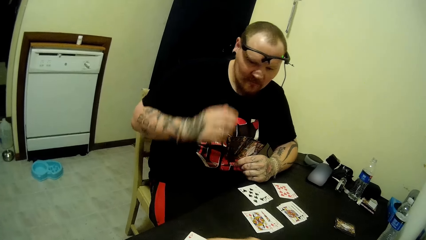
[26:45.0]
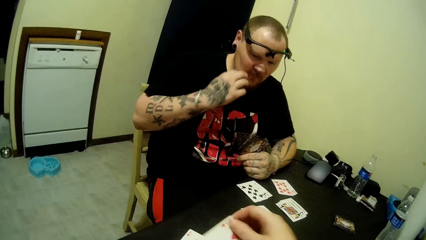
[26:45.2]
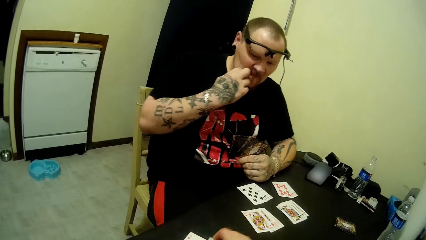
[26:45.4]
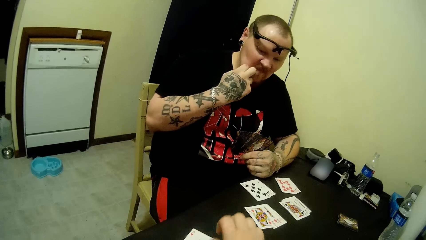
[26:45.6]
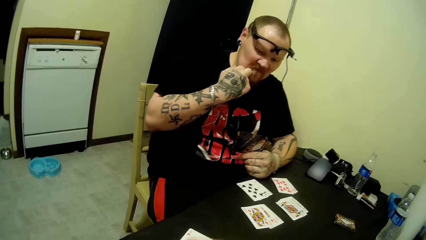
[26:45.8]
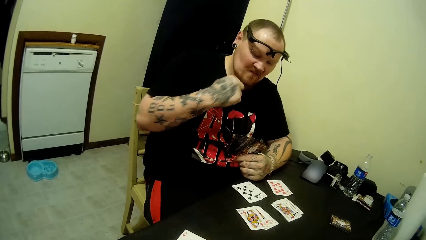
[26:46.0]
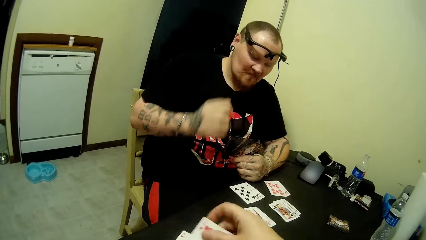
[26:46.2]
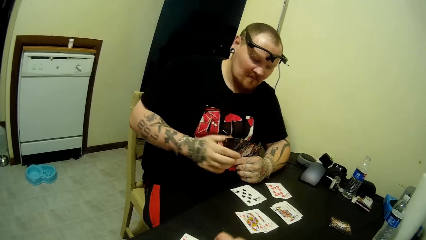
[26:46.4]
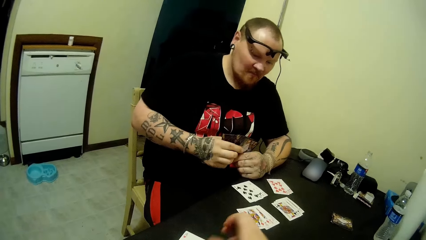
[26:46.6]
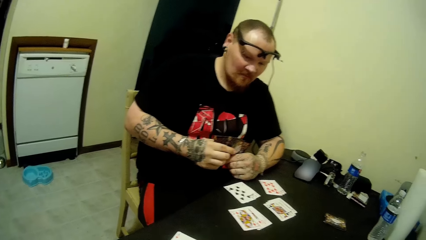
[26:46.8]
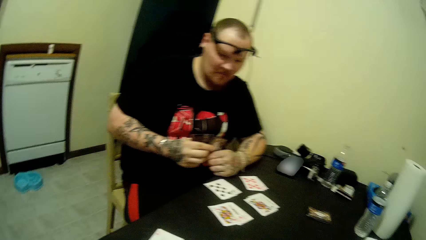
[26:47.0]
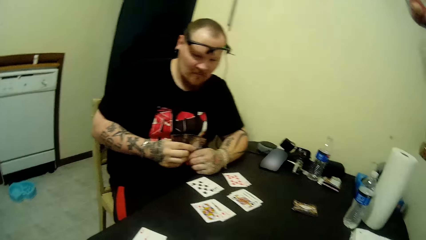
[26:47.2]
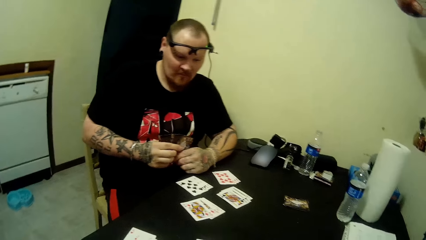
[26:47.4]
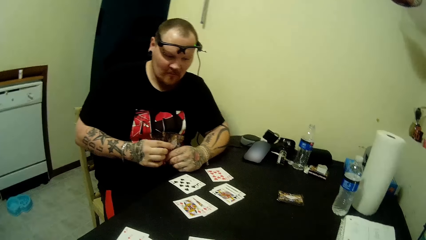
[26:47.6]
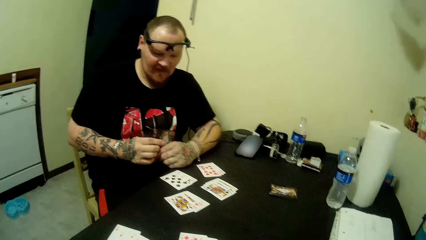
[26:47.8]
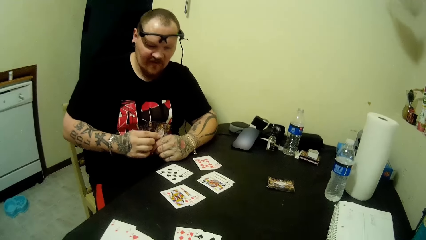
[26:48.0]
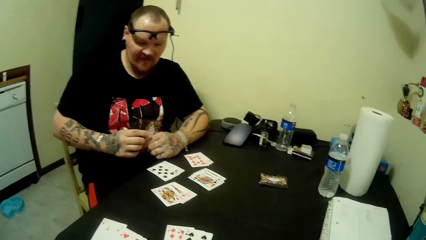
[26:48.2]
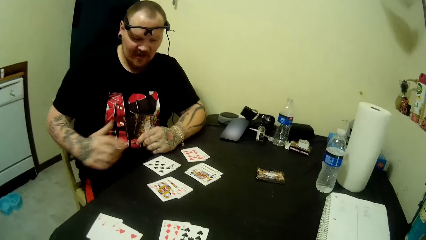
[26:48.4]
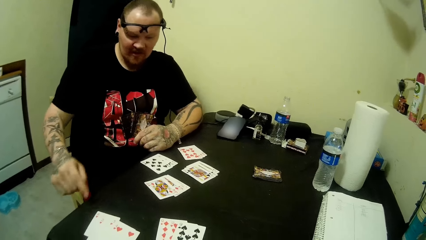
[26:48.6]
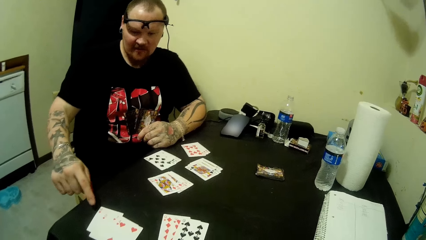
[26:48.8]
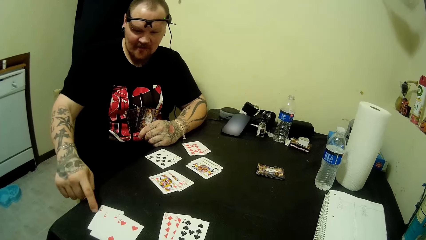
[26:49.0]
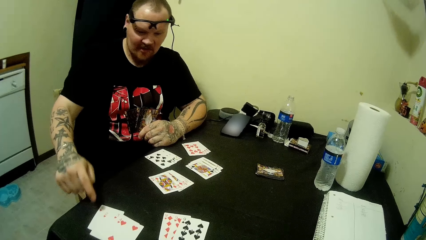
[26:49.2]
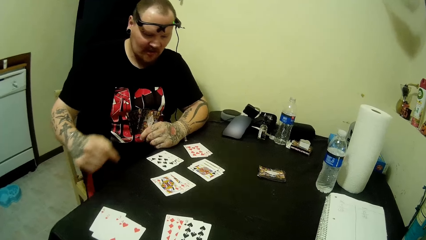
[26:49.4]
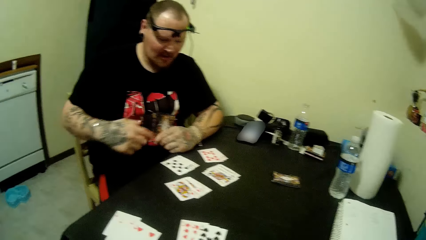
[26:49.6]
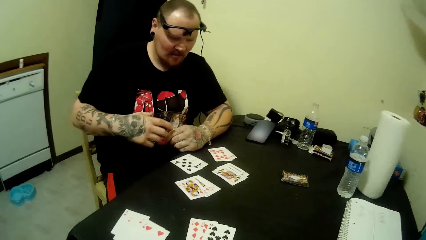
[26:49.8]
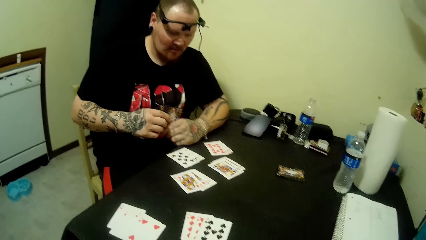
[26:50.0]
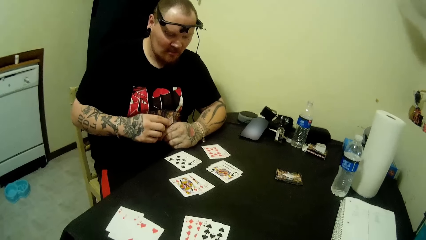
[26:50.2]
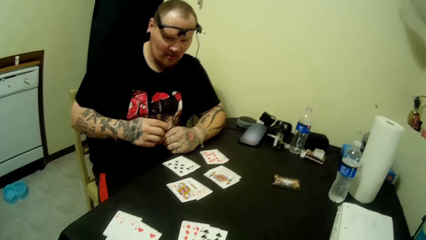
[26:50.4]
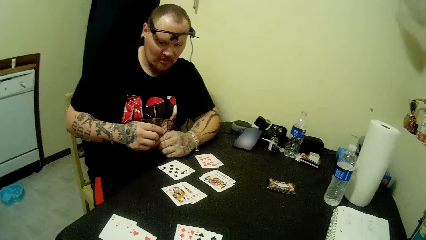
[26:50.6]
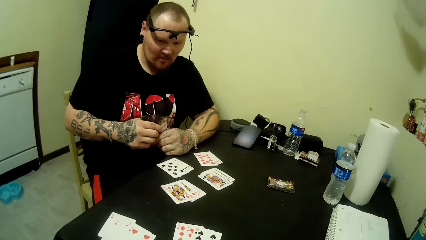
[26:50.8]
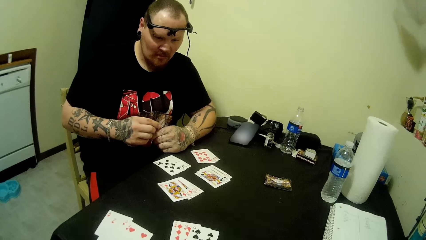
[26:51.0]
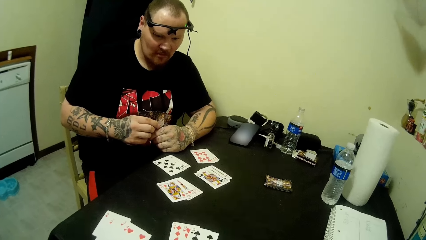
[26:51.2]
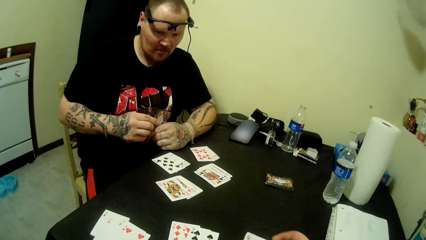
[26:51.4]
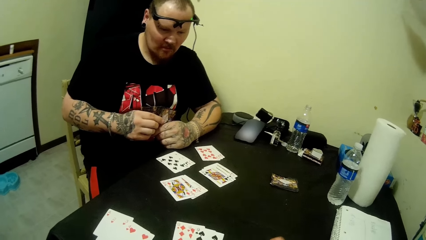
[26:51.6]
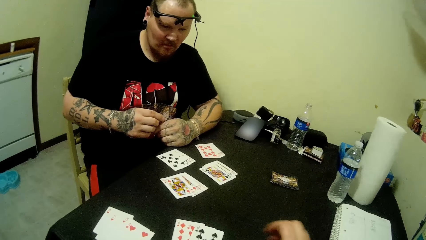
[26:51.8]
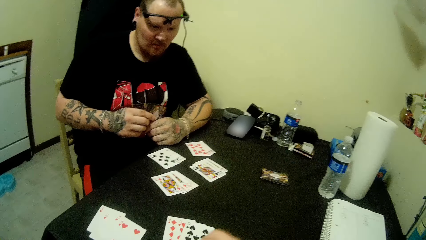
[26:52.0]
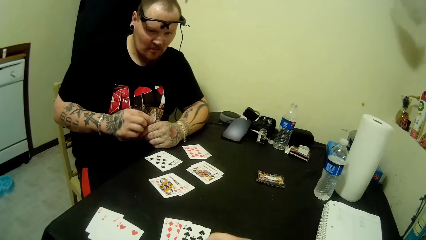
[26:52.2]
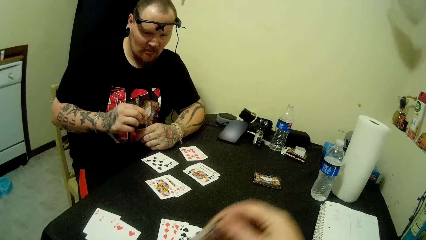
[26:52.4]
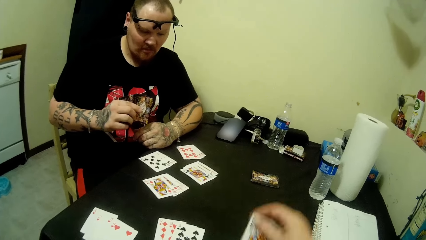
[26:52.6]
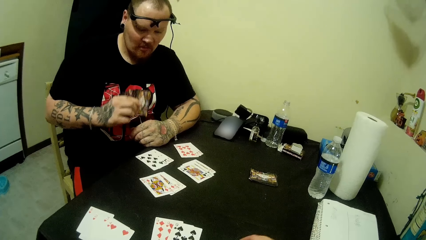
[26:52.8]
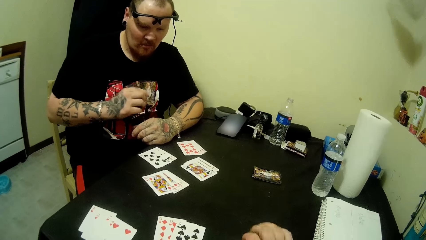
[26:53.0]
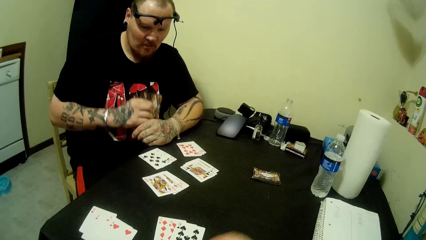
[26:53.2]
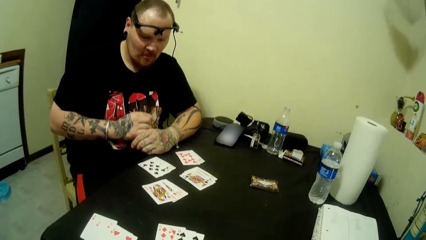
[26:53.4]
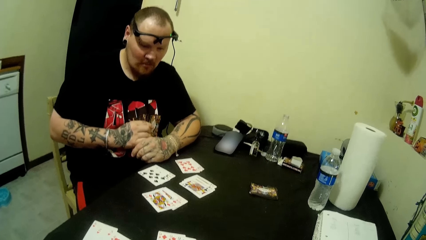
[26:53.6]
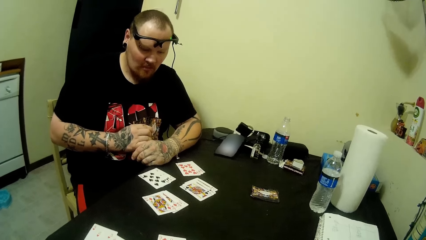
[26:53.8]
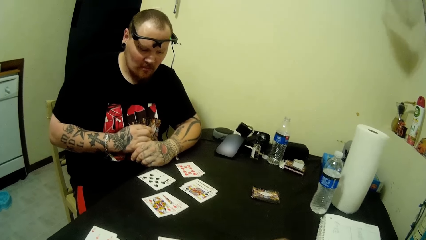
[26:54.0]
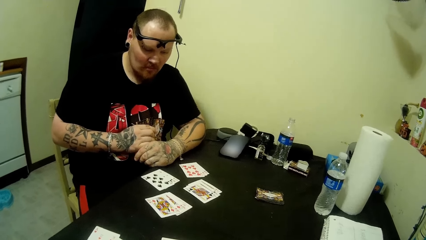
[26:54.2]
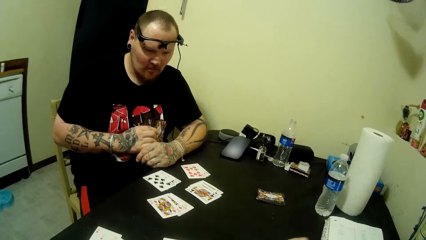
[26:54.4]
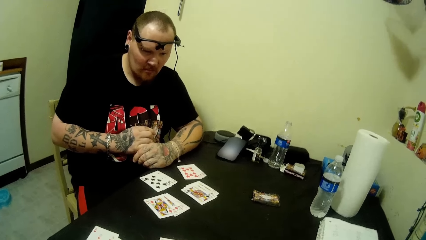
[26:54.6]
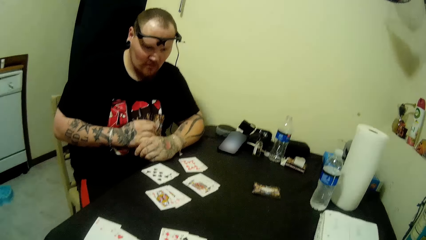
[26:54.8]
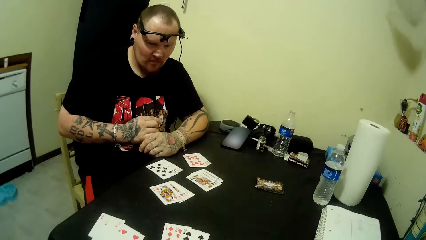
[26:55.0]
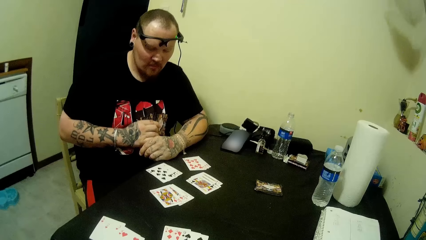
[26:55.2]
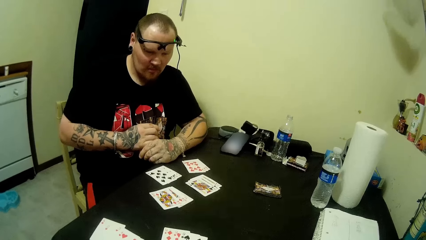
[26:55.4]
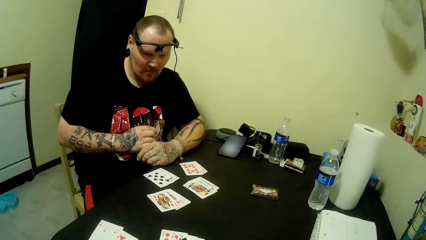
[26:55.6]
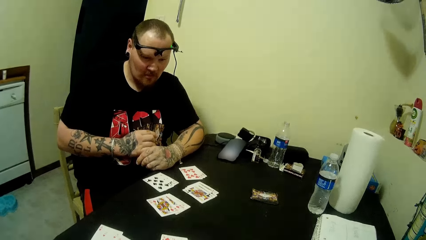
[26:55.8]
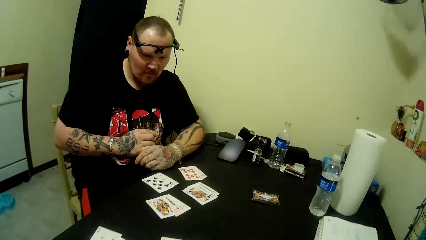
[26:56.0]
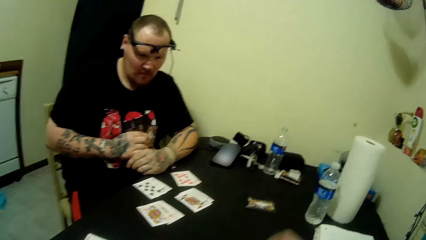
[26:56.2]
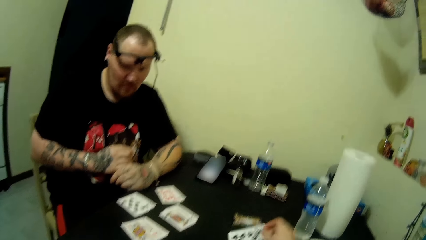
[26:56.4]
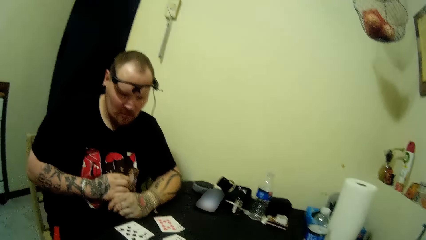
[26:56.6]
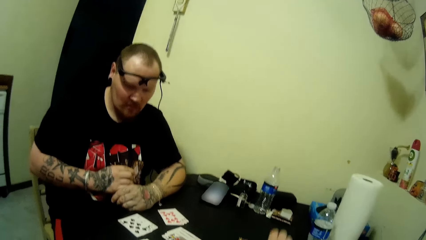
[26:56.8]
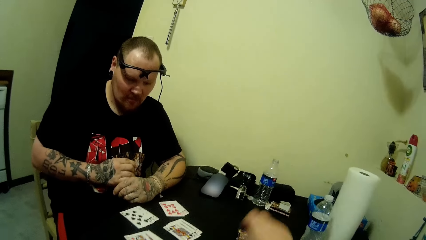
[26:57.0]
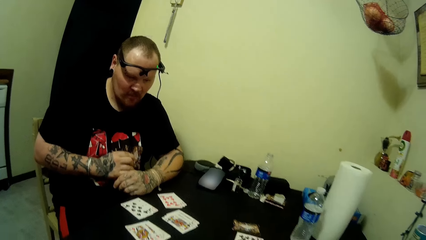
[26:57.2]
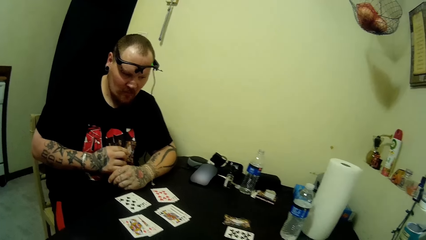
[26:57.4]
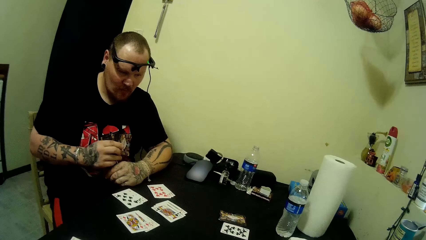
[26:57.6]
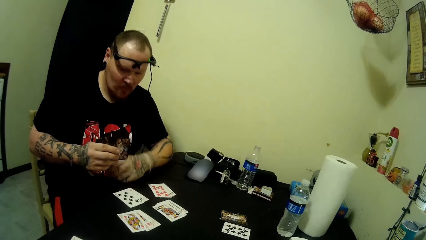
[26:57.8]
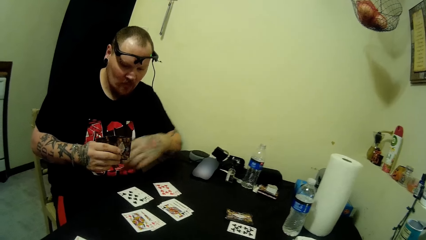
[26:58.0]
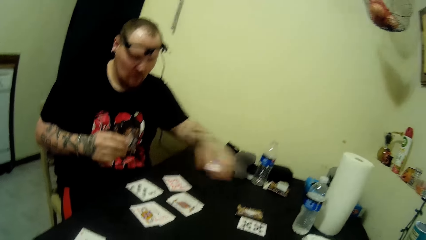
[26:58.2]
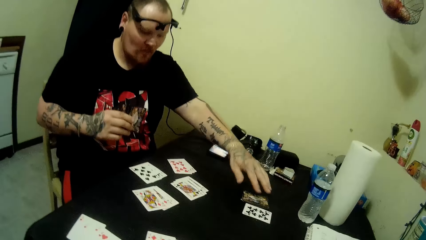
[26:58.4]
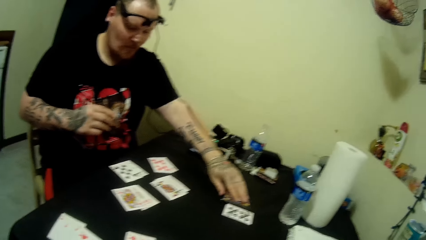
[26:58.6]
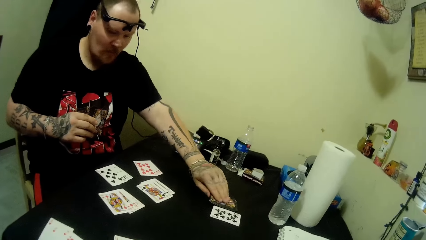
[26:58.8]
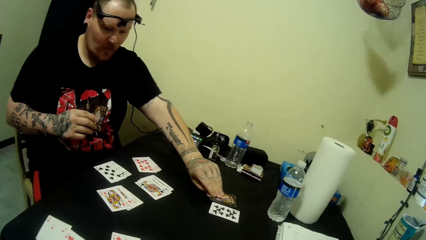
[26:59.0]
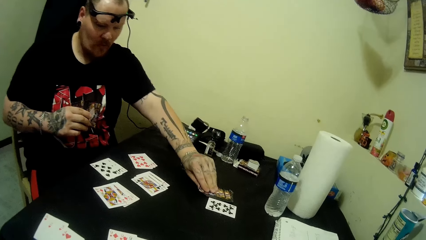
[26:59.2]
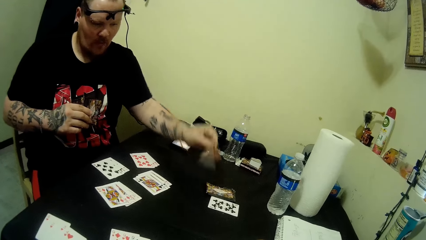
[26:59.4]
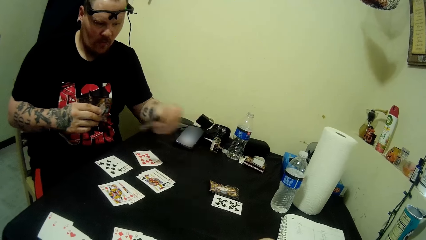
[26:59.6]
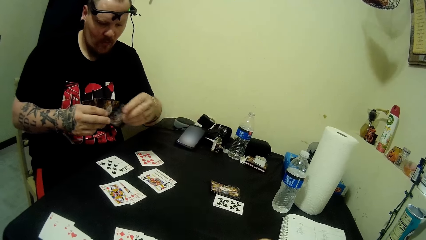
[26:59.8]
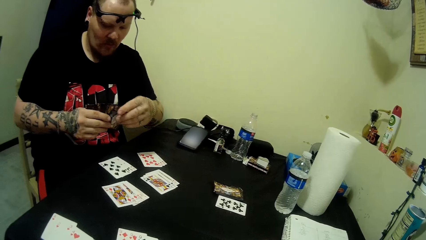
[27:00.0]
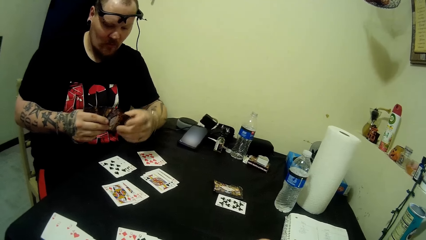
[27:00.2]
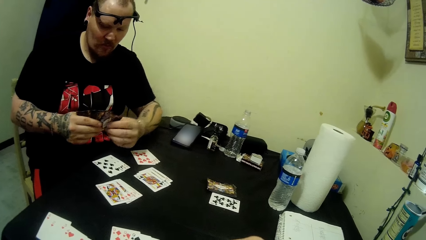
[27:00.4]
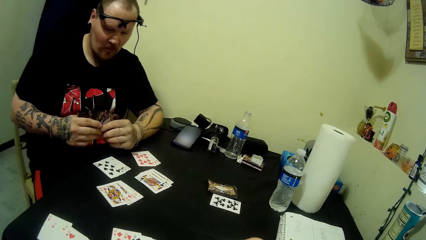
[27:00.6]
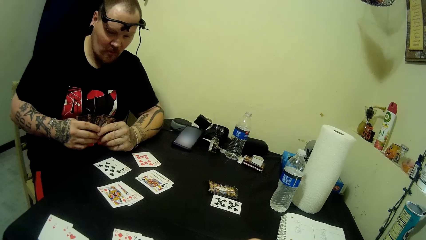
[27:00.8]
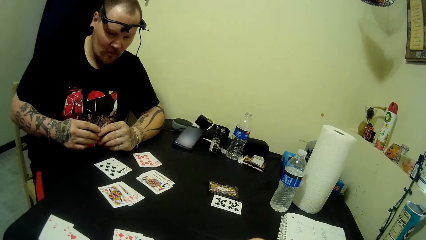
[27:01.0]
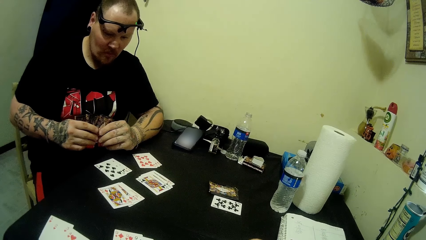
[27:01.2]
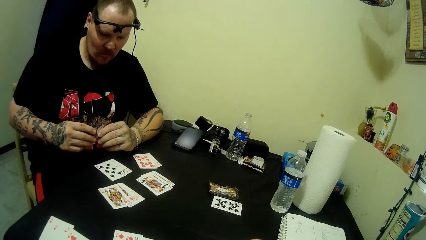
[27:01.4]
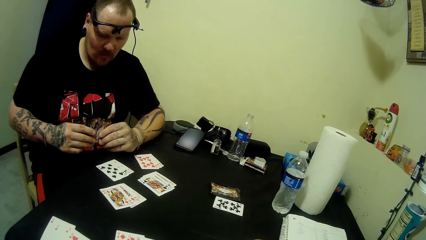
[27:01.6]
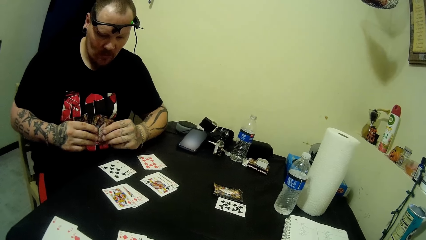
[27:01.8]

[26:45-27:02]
The camera wearer adjusts the cards on the table. A man scratches his beard. The man holds cards in his hands. The man points at a table. The man holds cards in his hands. The camera wearer looks at the cards on the table. They put cards on the table. They play a card. The man picks a card from the table. The man puts a card in the pack of cards. The man holds cards in his hands.
